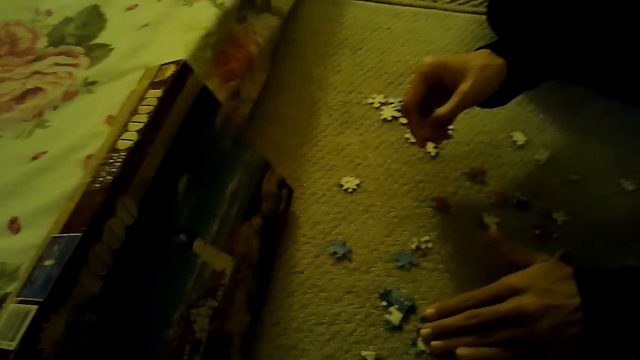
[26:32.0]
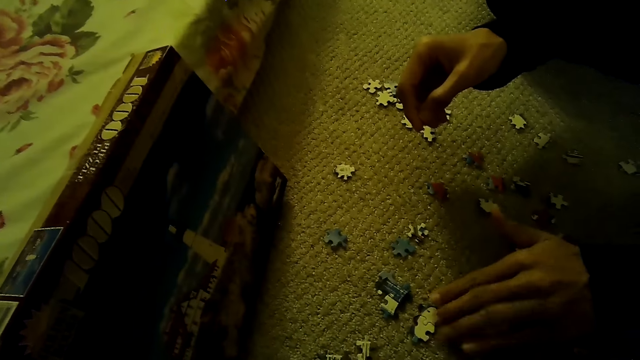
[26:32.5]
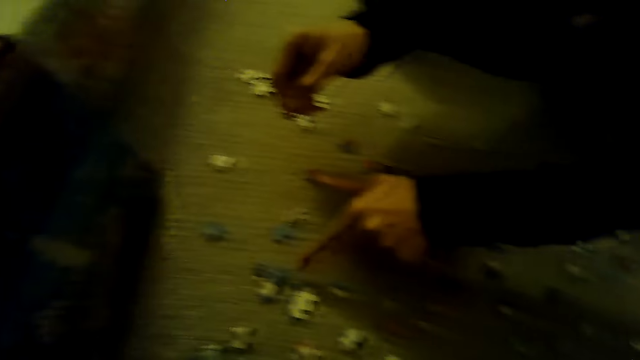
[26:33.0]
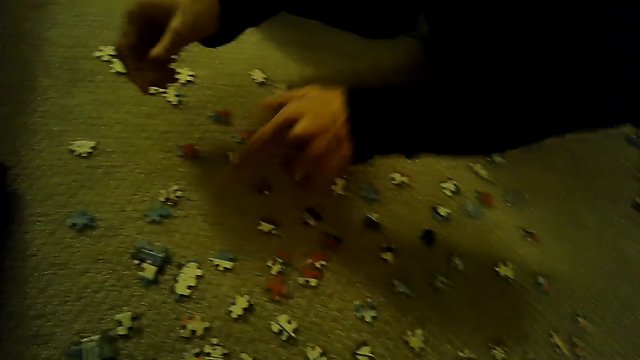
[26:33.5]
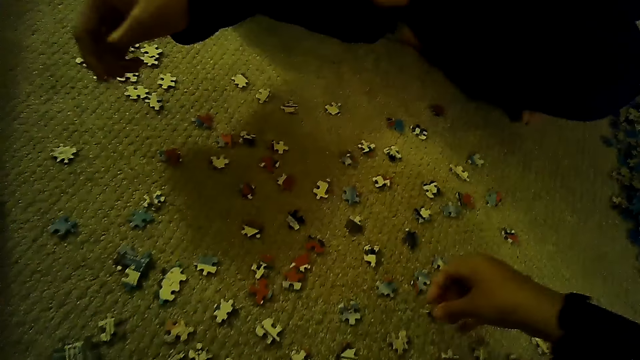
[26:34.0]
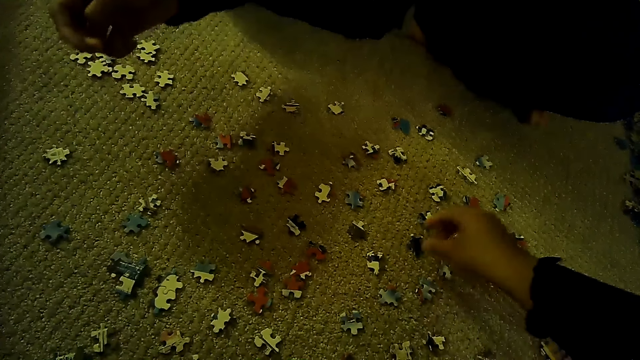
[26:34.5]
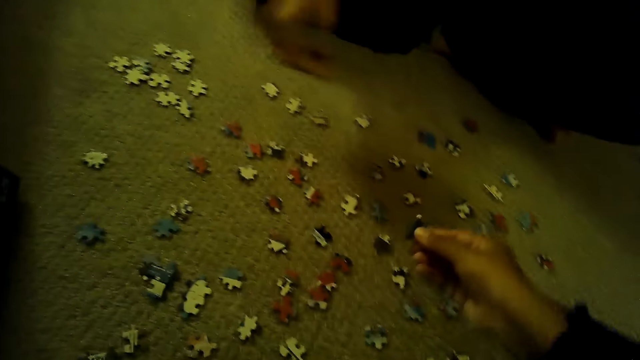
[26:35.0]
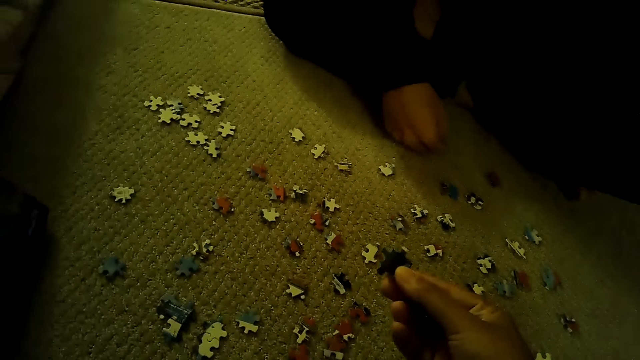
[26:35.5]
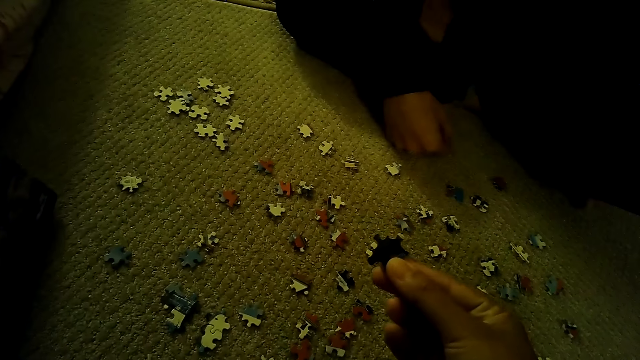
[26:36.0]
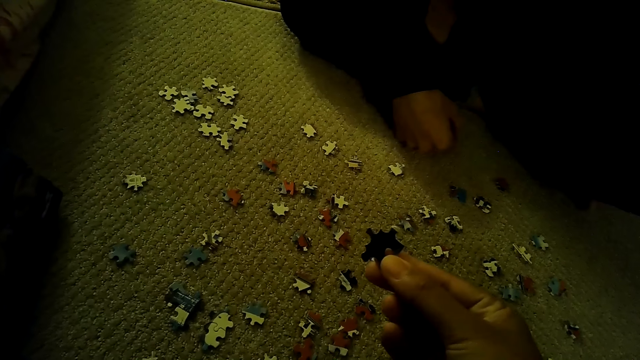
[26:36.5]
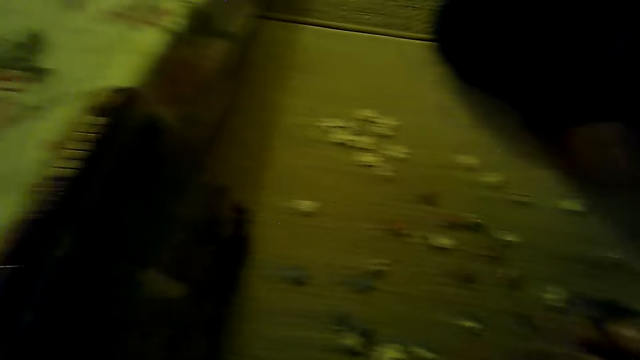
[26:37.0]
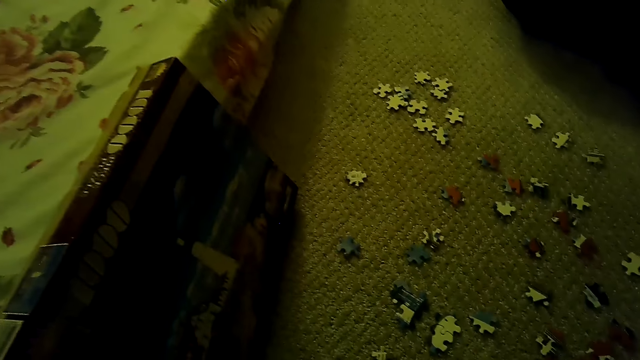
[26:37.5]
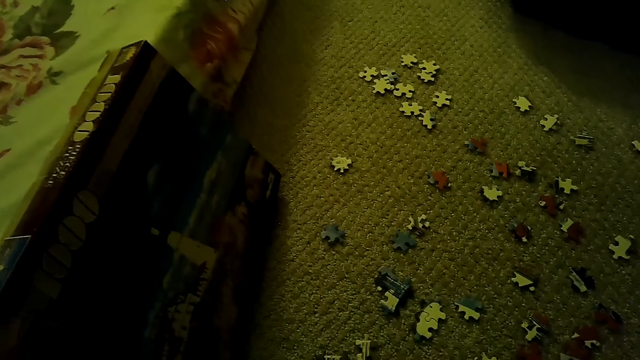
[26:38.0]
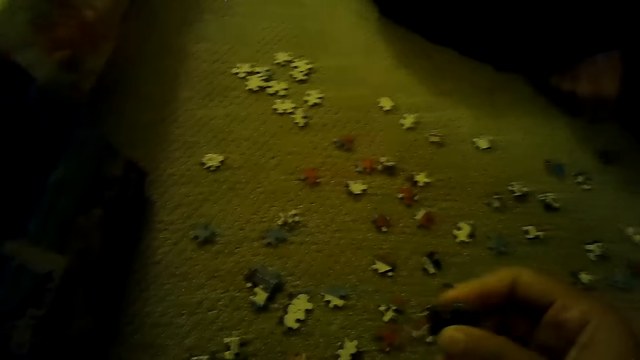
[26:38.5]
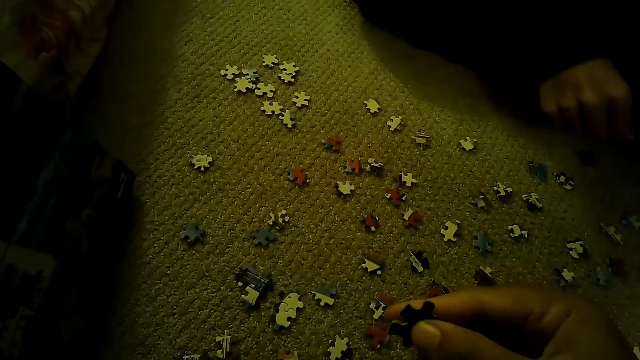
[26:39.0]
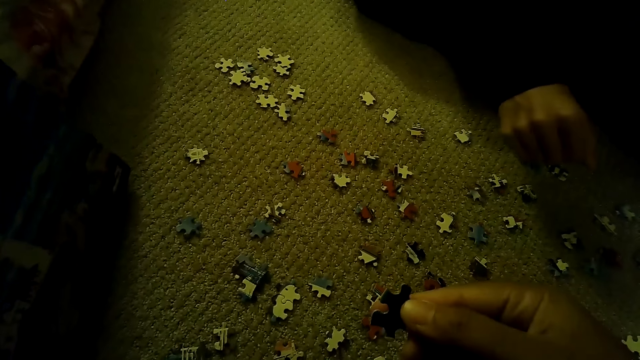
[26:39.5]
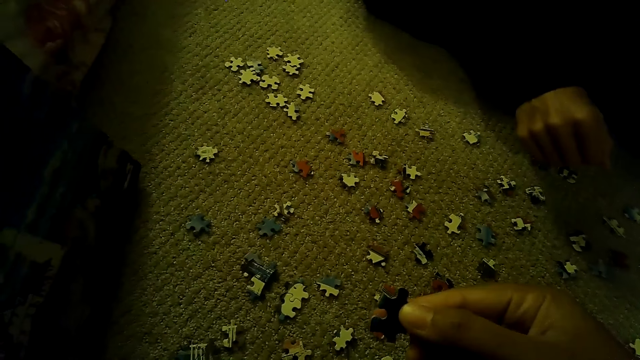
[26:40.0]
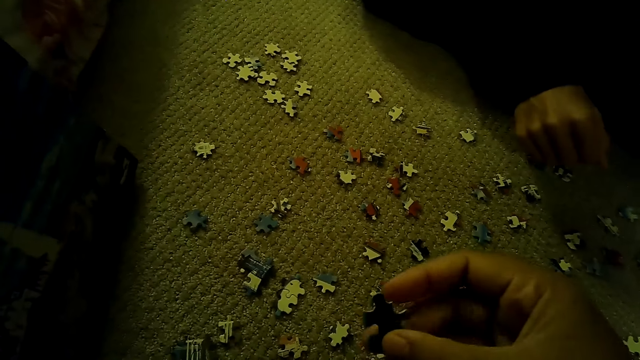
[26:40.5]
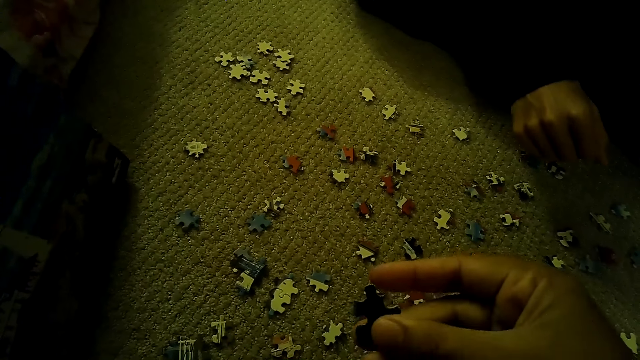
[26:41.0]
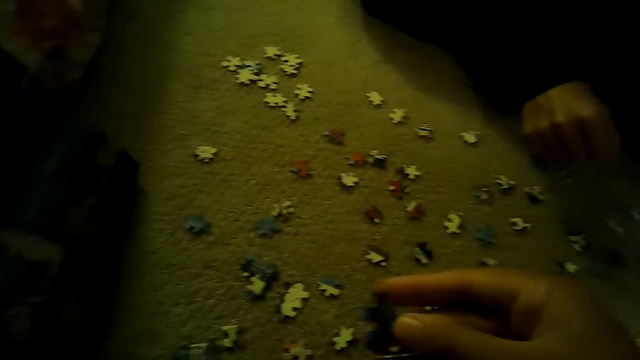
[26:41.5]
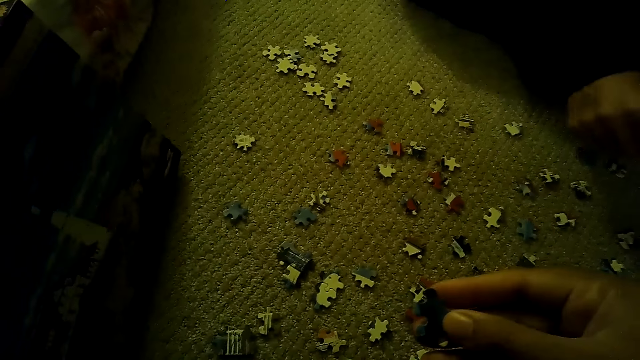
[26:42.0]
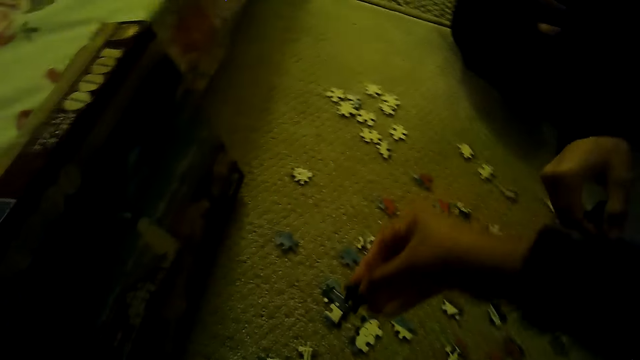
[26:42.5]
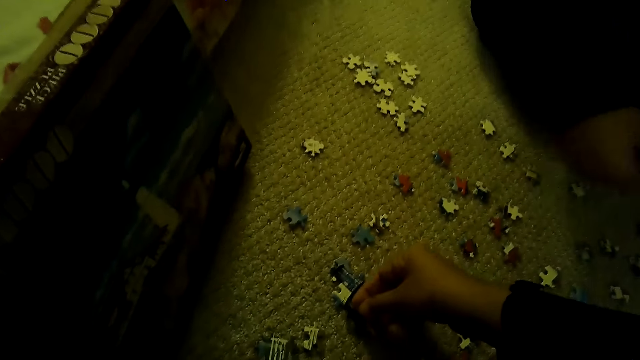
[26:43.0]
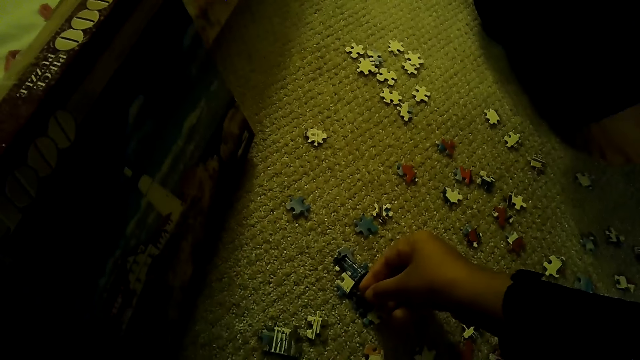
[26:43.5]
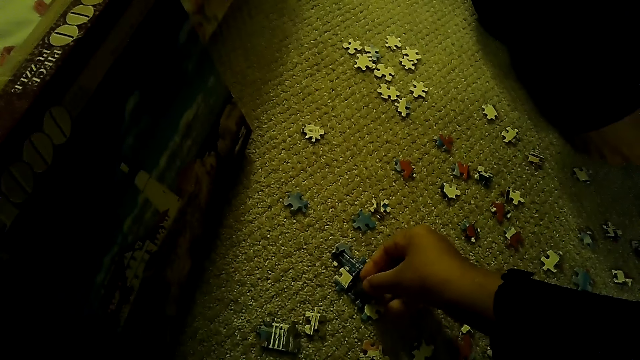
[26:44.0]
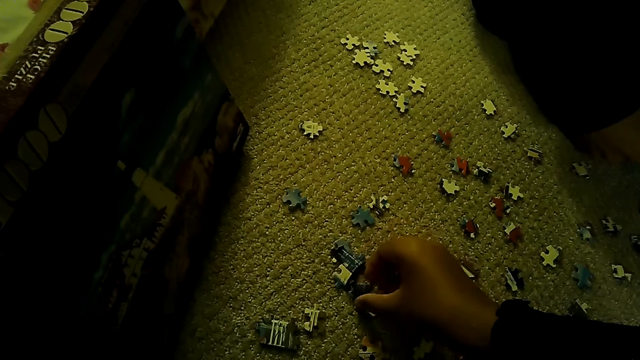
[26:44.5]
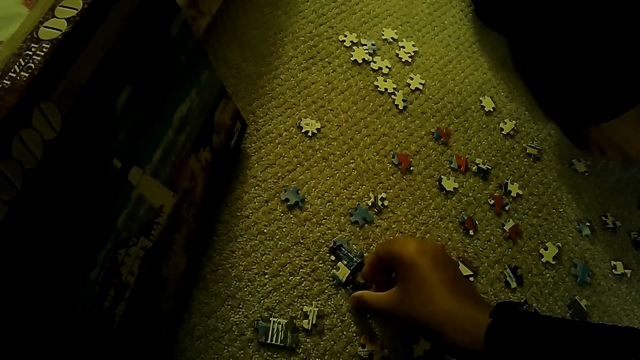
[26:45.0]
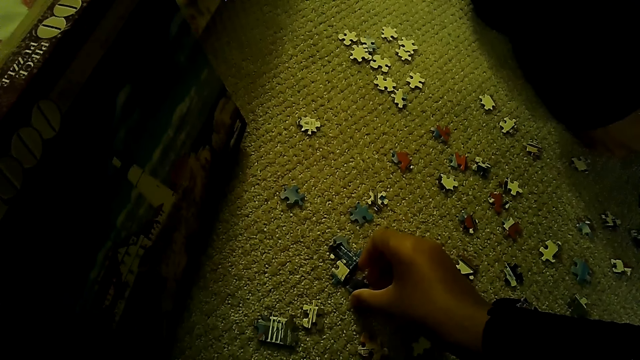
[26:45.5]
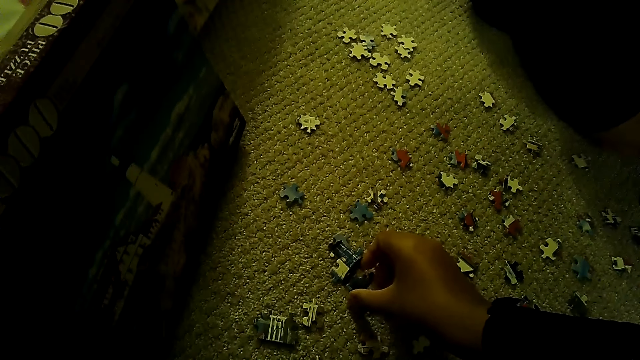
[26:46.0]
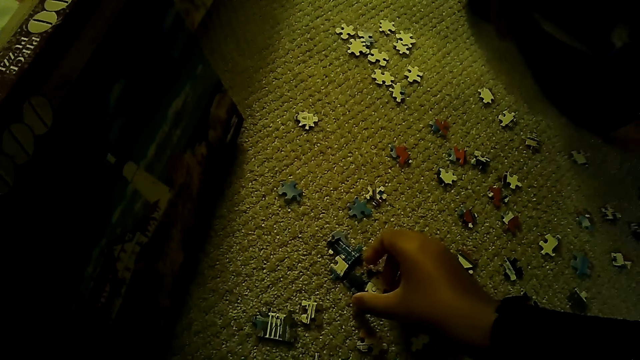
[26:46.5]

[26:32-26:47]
The camera wearer sorts the pieces of the jigsaw puzzle. They stare at the box of the jigsaw puzzle. They look around. They stare at the pieces of the jigsaw puzzle. They sort the pieces of the jigsaw puzzle.

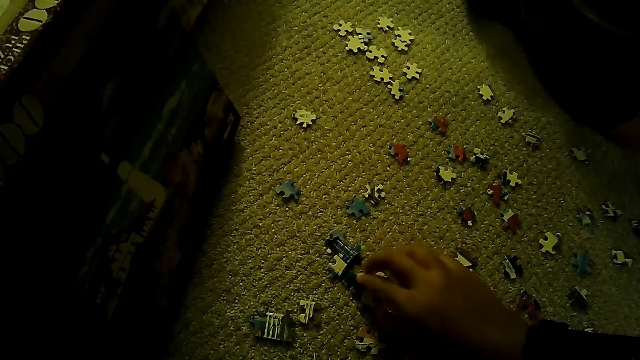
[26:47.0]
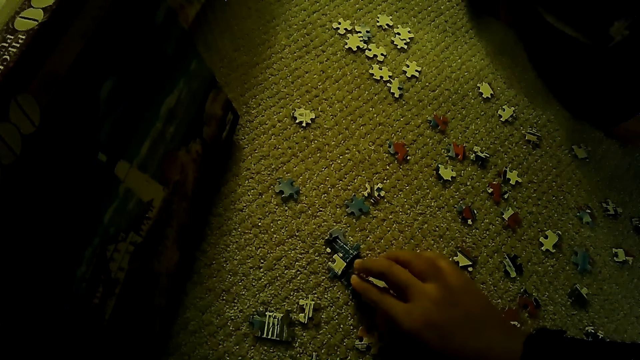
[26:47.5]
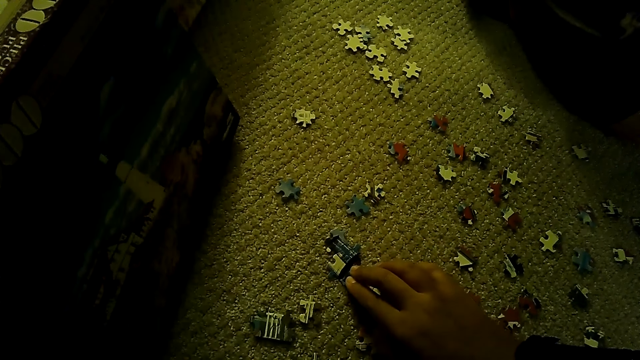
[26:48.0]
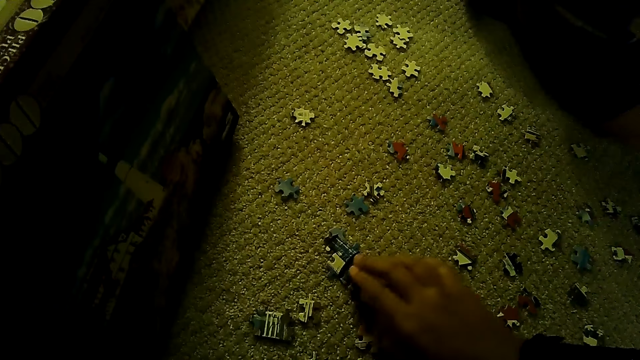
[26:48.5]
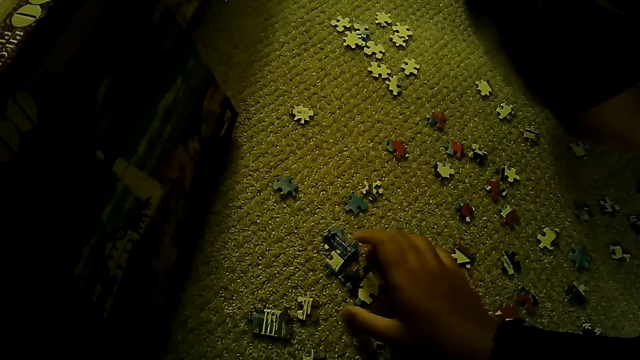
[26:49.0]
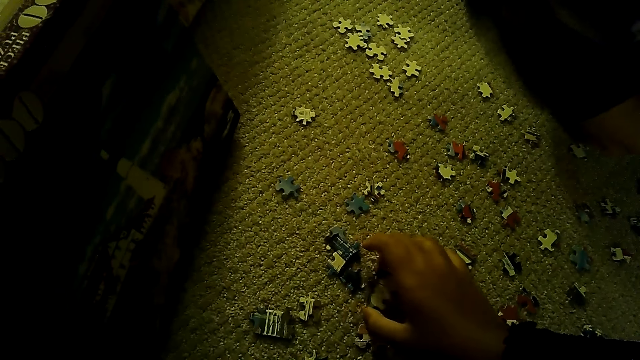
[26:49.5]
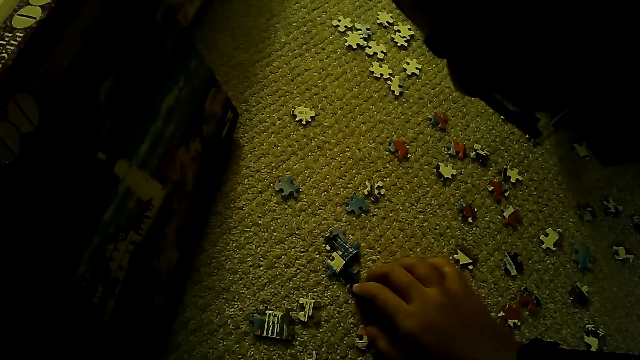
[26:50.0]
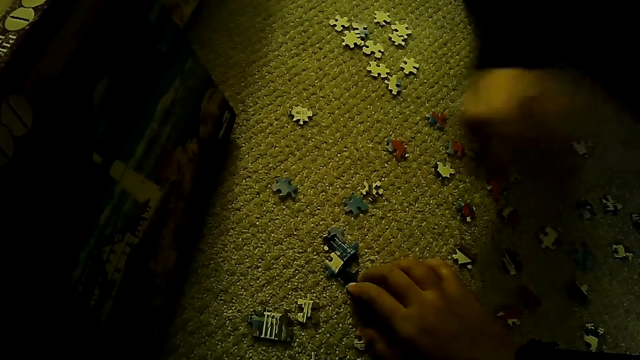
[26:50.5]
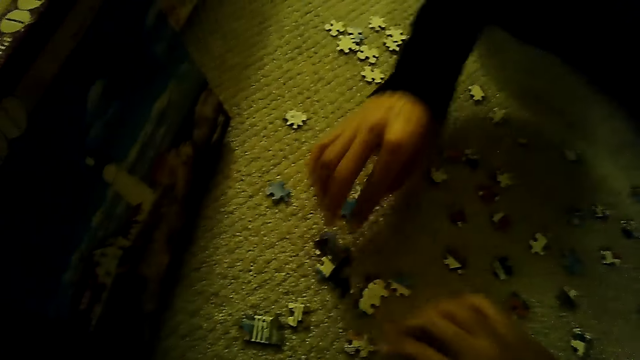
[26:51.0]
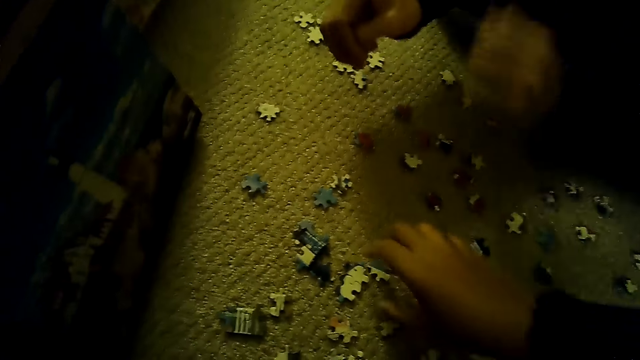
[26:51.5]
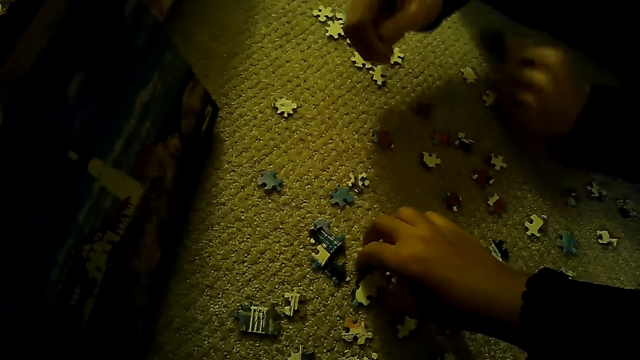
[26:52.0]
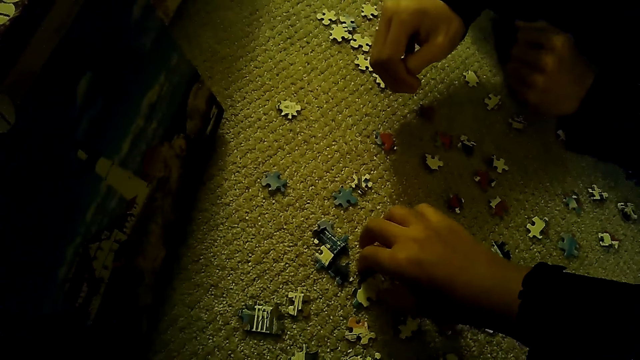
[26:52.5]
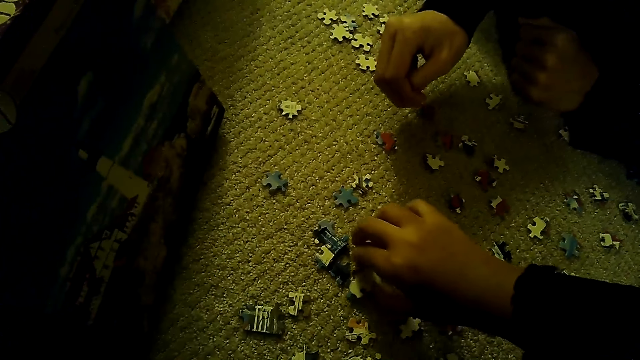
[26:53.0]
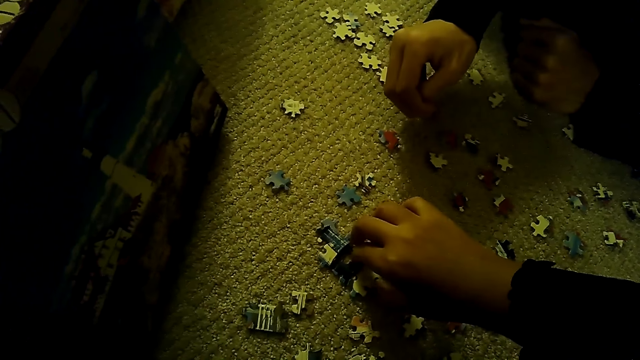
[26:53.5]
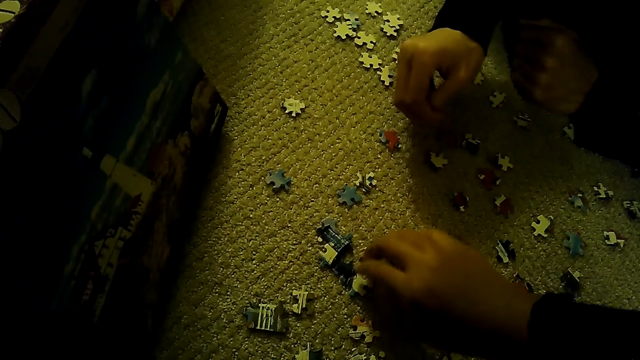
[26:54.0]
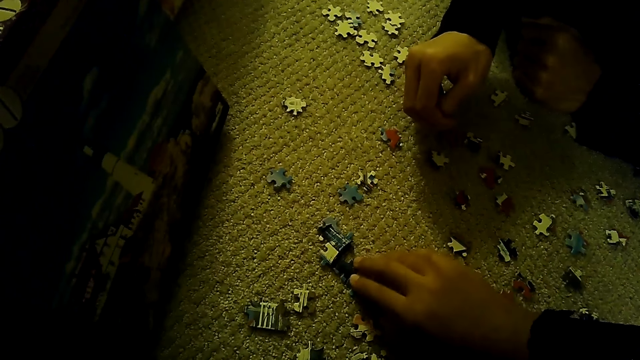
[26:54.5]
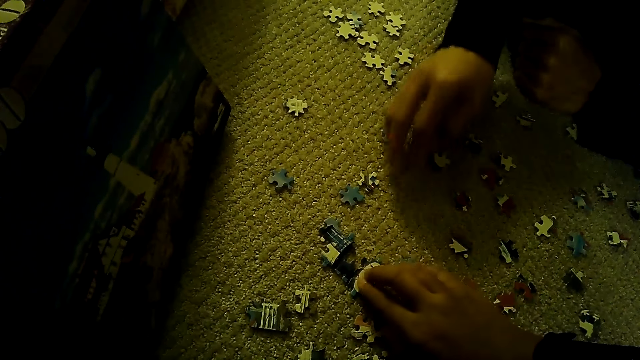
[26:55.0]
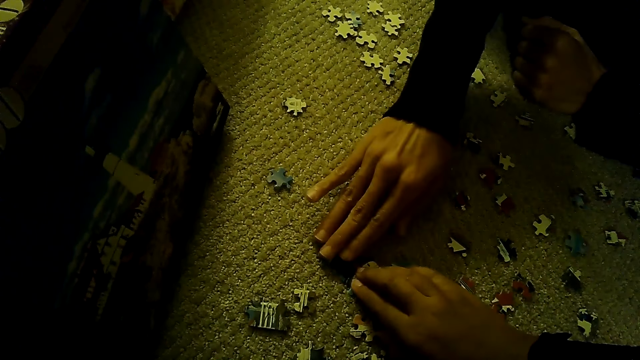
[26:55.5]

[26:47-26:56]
The camera wearer joins the pieces of a jigsaw puzzle. A man joins the pieces of the jigsaw puzzle. The man plays the jigsaw puzzle.
